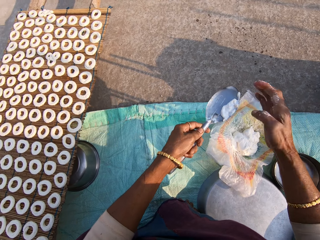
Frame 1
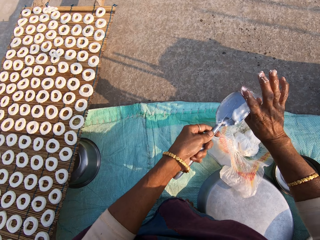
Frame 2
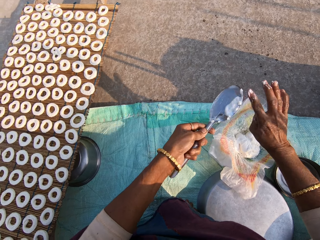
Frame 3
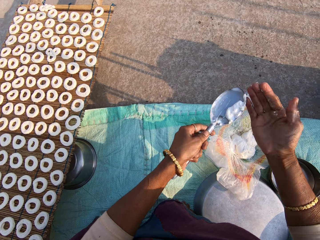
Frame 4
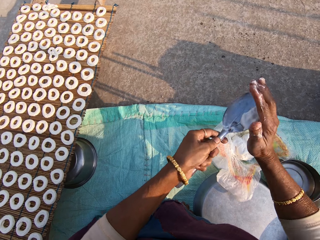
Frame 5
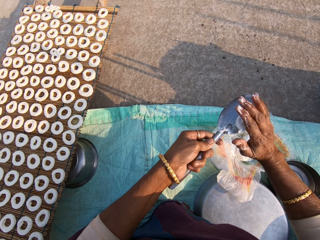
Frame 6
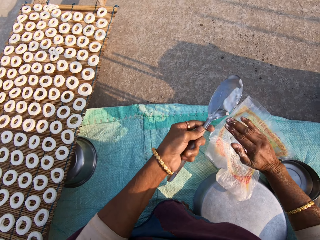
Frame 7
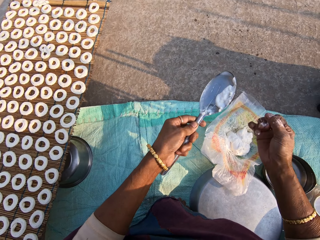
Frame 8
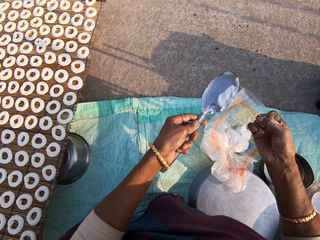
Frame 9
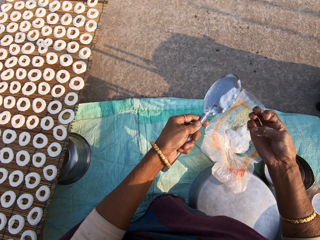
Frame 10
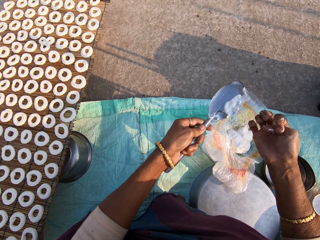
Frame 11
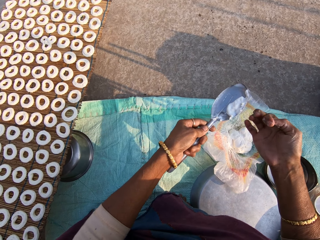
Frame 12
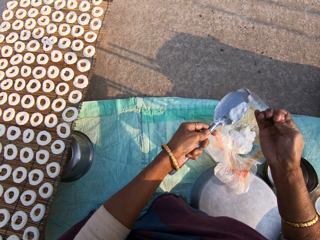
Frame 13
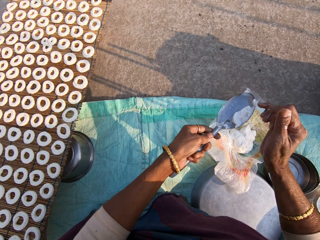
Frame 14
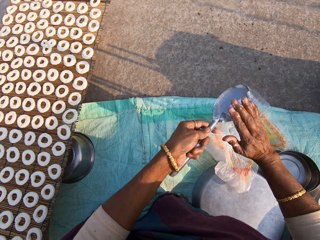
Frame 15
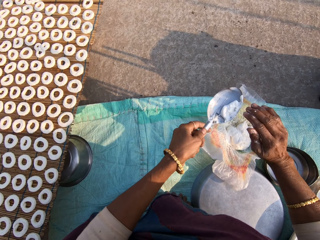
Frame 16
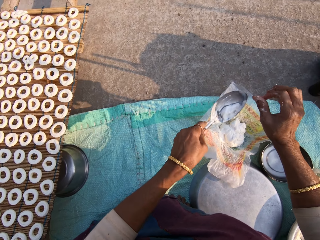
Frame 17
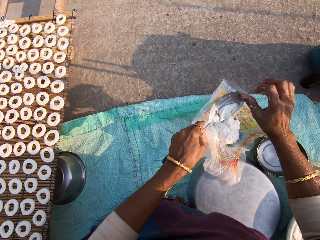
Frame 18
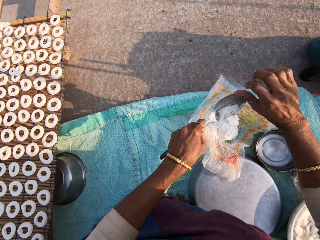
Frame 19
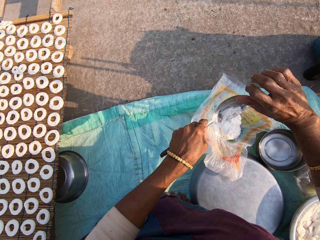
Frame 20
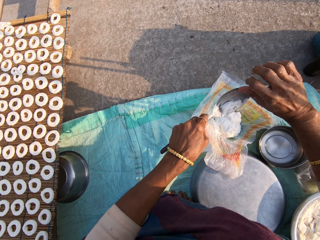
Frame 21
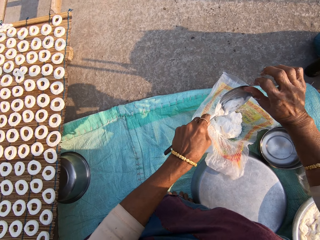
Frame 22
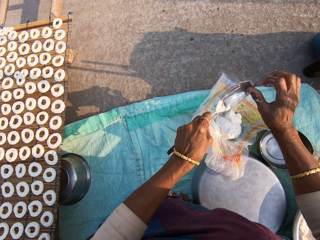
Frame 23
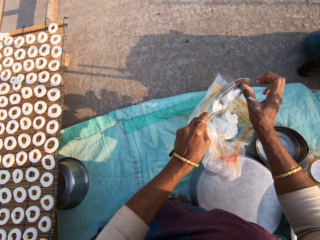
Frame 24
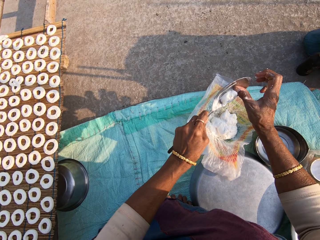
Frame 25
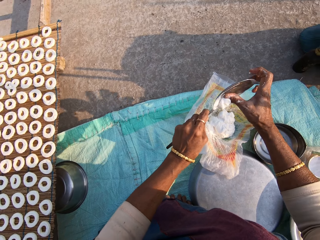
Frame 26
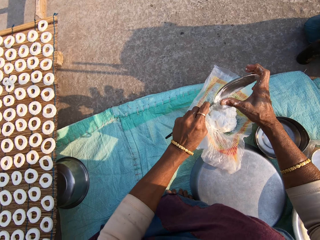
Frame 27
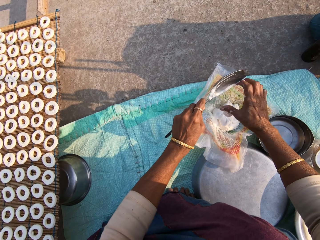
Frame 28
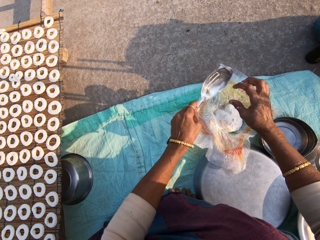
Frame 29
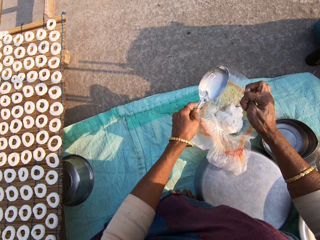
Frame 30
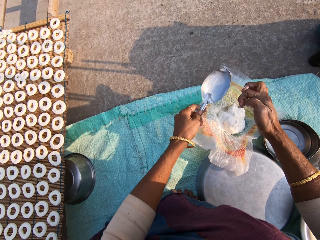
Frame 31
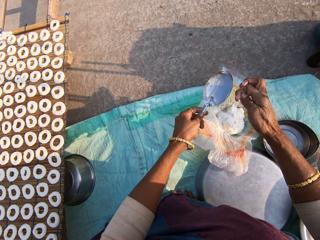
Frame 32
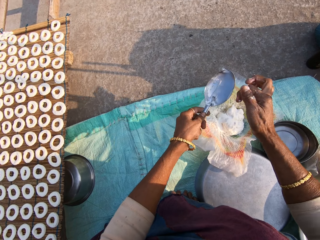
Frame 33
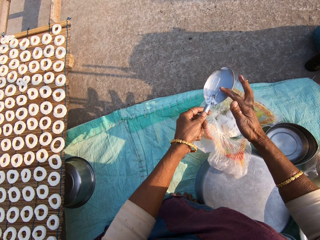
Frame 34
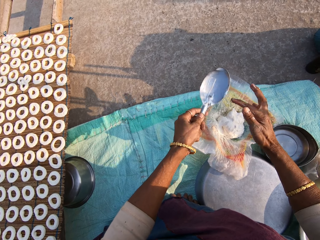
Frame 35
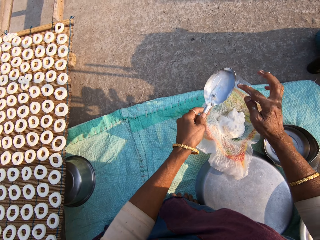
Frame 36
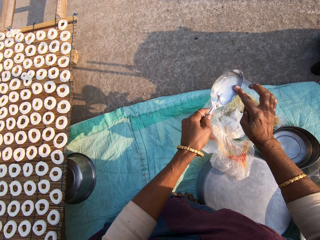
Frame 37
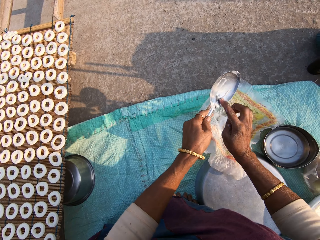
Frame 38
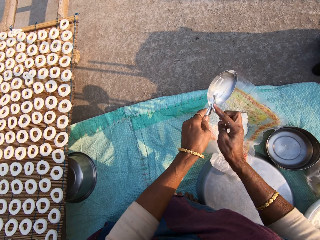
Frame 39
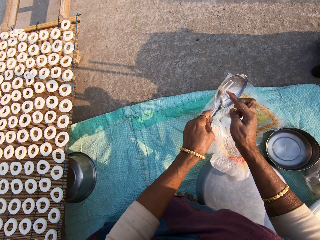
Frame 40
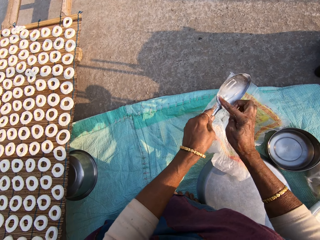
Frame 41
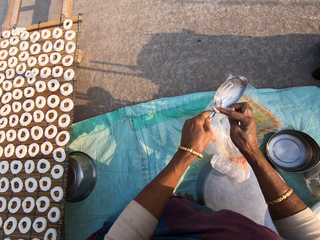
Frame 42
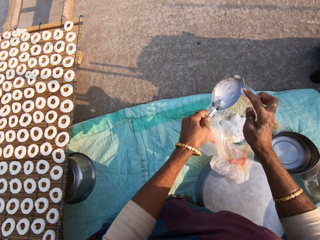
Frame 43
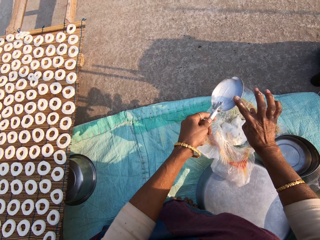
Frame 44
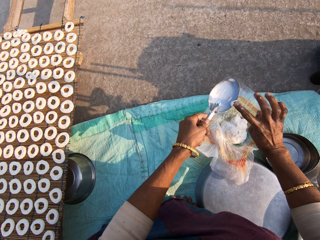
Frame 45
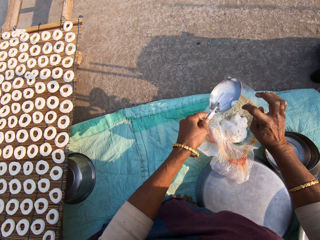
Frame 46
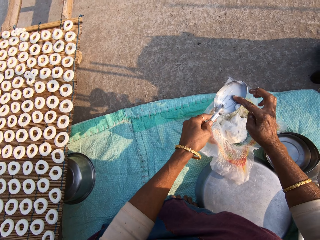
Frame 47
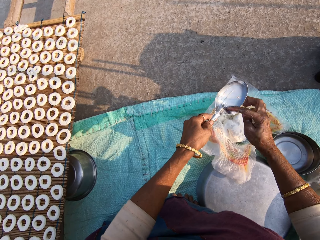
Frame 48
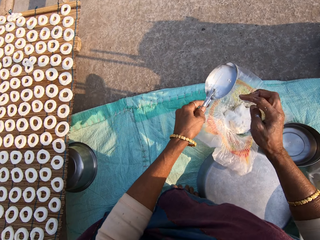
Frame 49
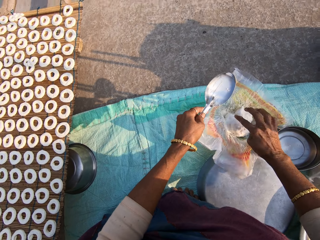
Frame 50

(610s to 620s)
The camera wearer scoops flour from her right hand with the spoon. She scoops flour from the spoon into the plastic bag.

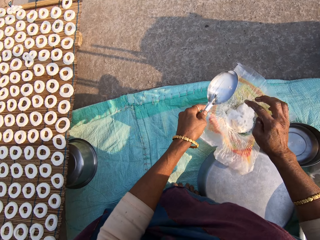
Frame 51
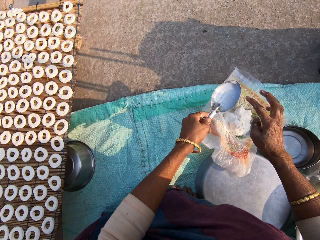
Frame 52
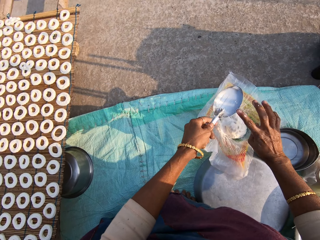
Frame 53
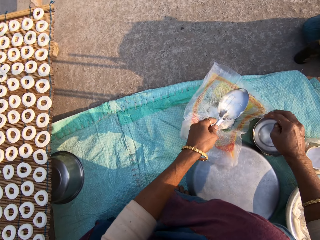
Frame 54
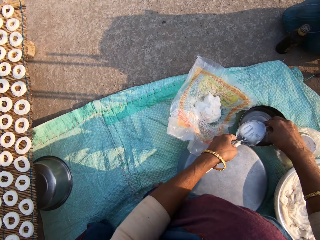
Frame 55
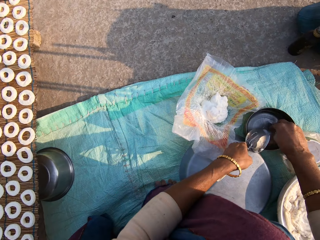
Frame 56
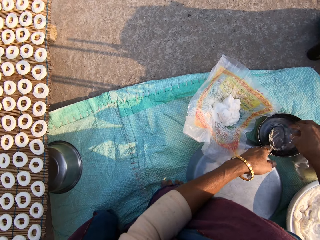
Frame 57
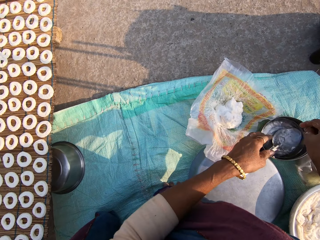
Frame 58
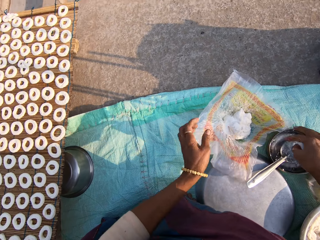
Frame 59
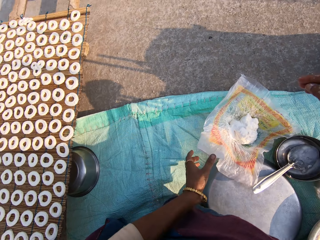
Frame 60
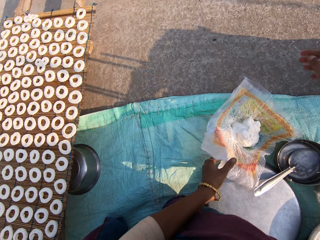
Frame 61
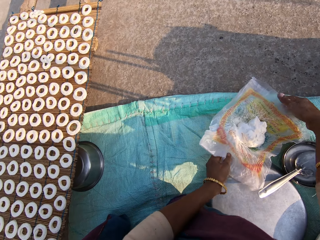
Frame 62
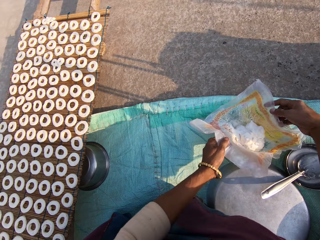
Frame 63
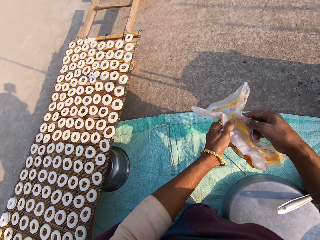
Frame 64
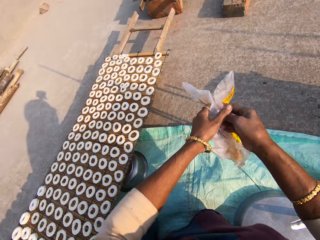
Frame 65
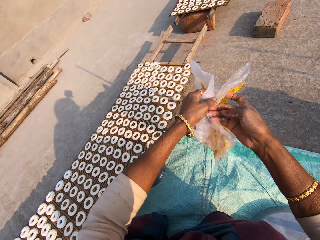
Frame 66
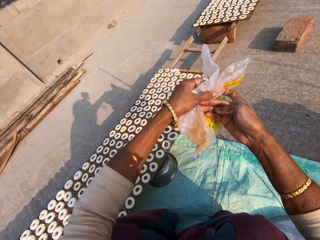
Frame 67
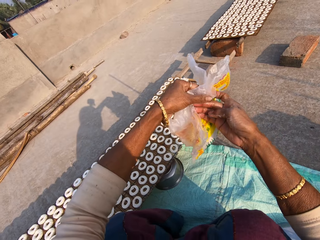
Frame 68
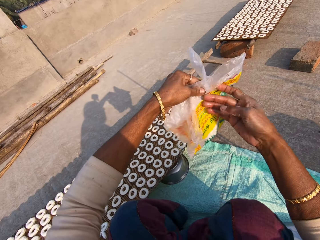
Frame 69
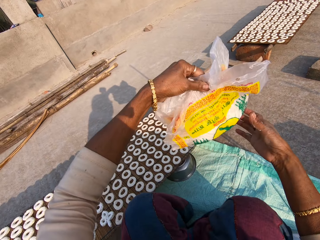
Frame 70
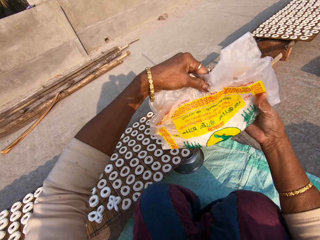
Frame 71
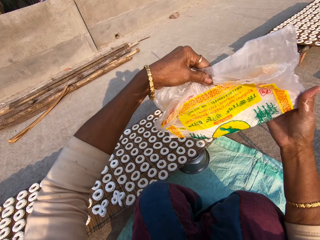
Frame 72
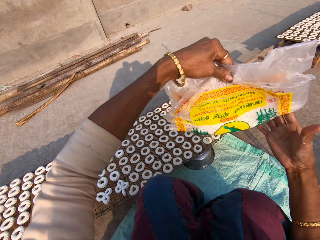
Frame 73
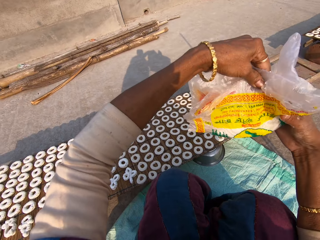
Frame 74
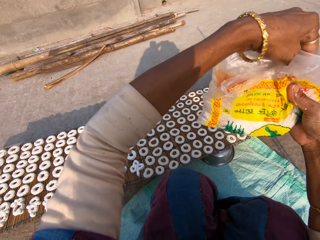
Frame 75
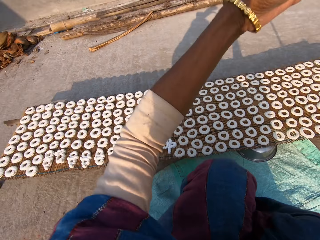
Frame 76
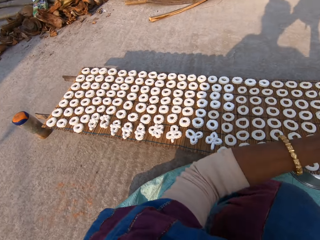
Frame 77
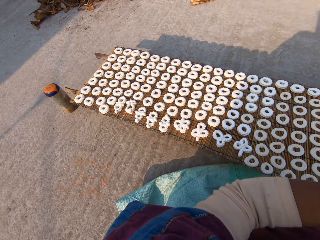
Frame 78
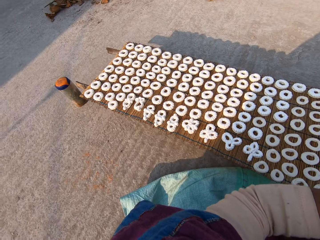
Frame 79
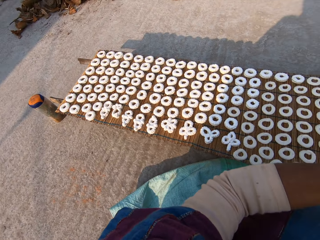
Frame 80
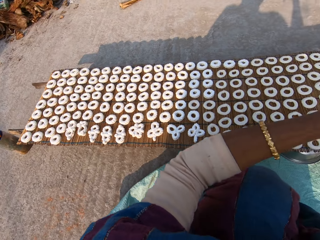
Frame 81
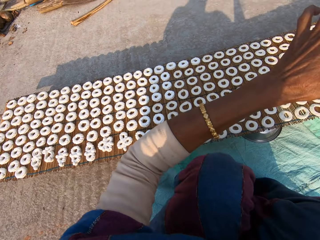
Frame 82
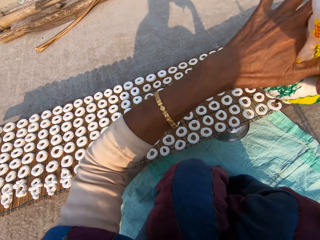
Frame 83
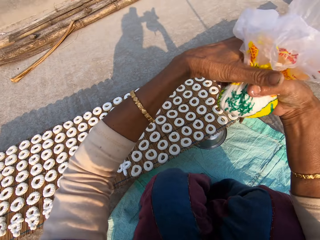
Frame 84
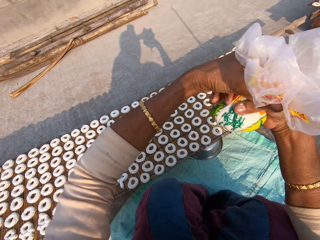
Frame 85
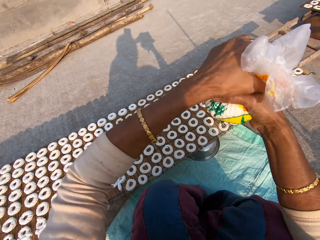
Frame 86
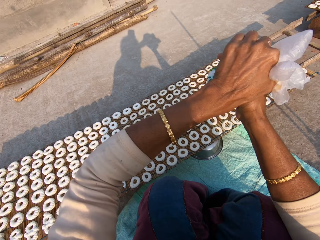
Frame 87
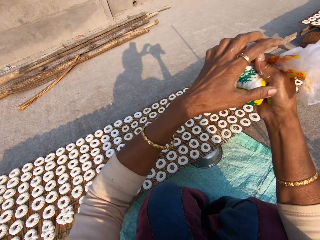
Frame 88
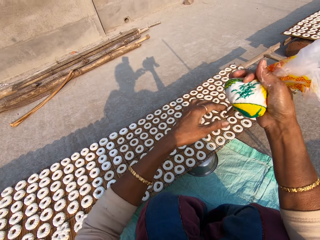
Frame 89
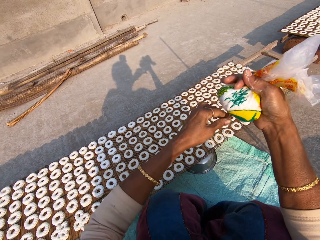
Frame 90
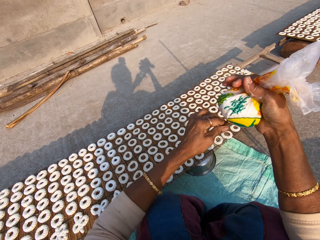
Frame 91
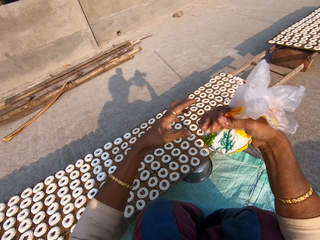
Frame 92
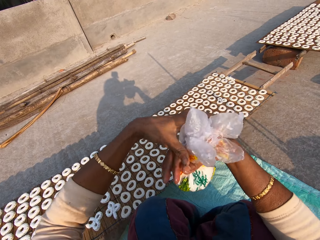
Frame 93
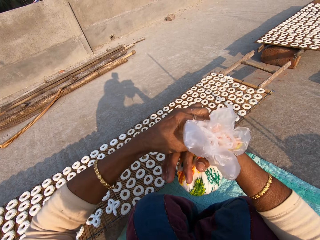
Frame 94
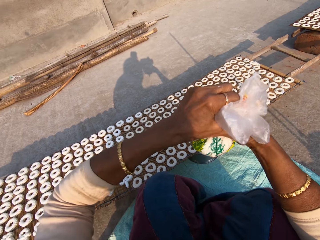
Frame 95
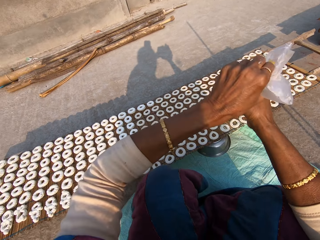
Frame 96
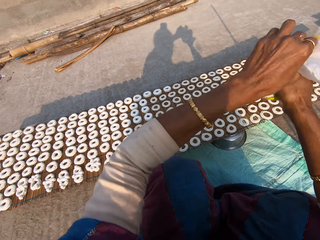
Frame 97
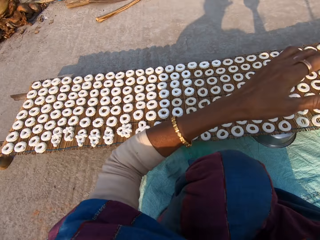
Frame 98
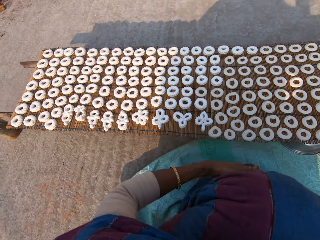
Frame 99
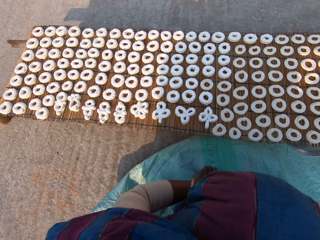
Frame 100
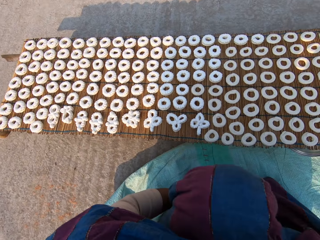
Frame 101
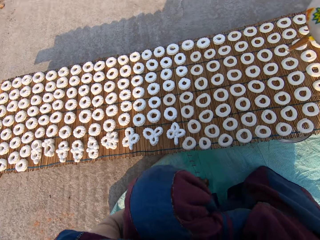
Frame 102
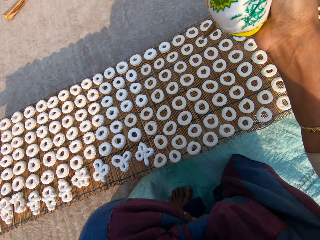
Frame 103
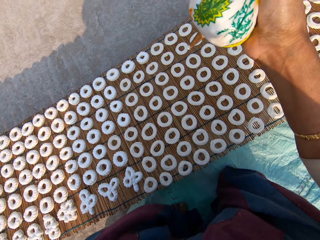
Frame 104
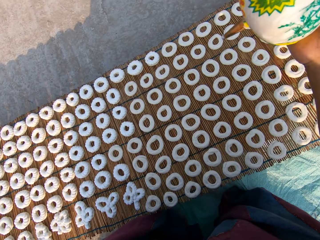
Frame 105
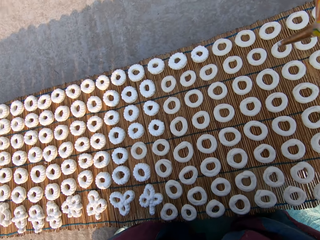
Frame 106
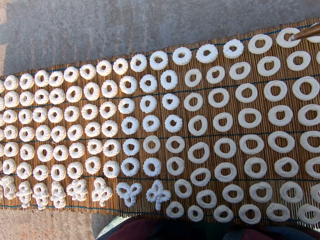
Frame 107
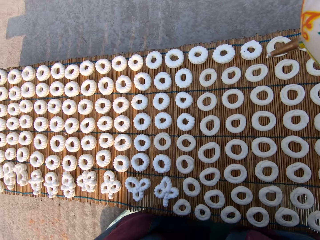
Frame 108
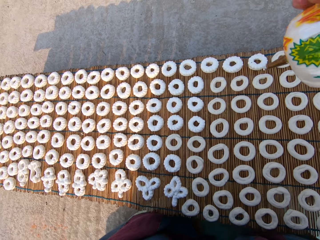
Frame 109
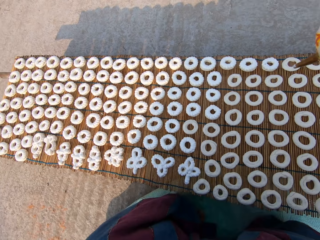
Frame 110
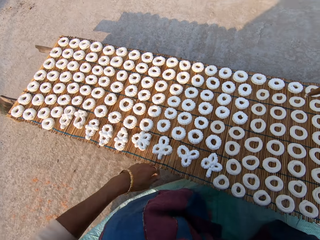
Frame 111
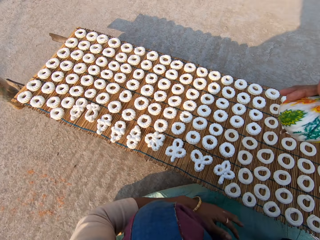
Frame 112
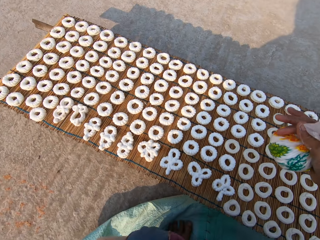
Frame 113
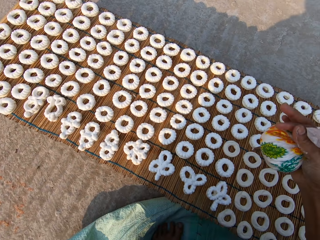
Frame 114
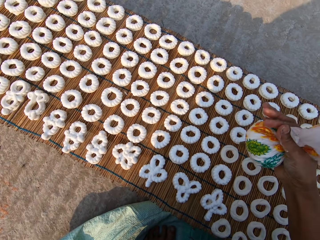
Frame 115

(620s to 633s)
The camera wearer dips the right hand into the steel bowl of water. They drop the serving spoon in the steel bowl of water. They take the plastic bag from the floor with both hands and fold the plastic bag. They stare at the donuts on the table.
